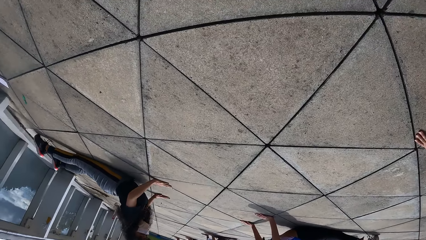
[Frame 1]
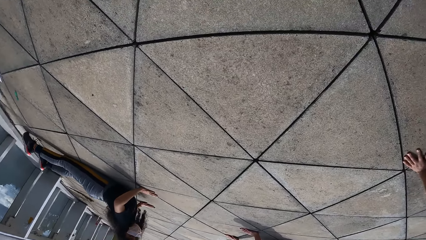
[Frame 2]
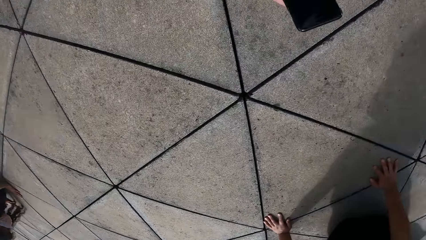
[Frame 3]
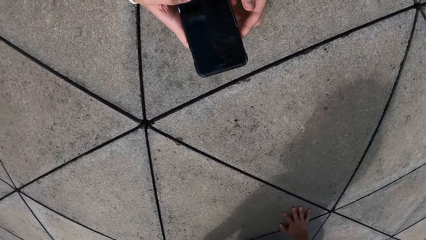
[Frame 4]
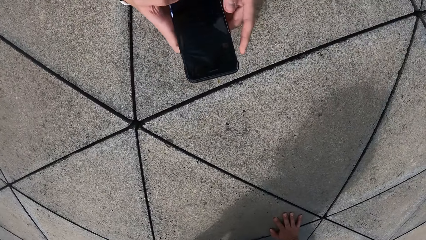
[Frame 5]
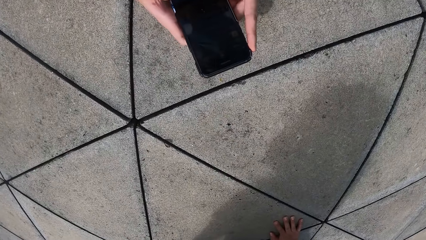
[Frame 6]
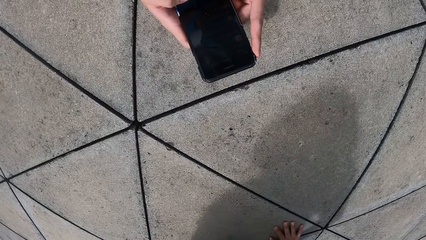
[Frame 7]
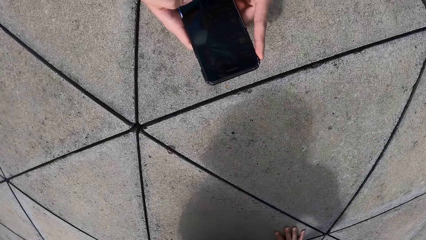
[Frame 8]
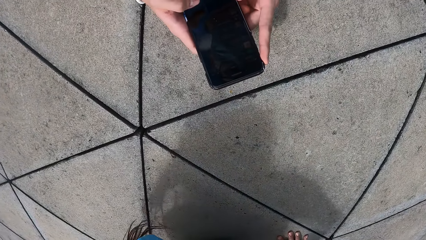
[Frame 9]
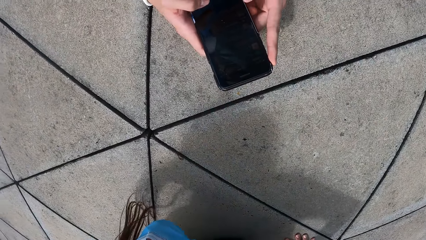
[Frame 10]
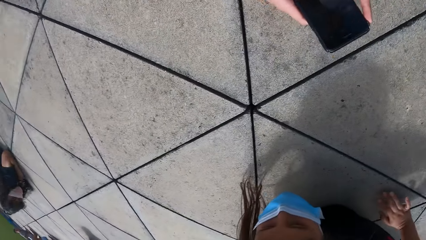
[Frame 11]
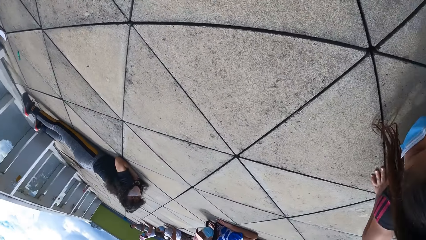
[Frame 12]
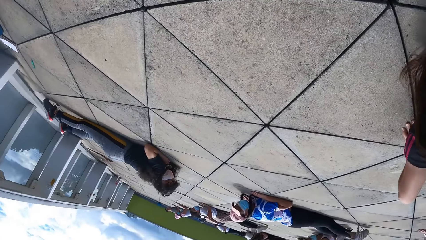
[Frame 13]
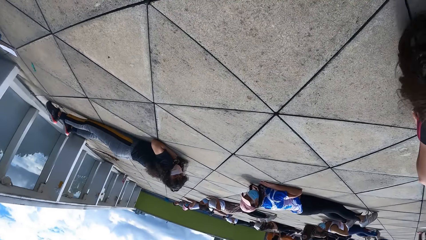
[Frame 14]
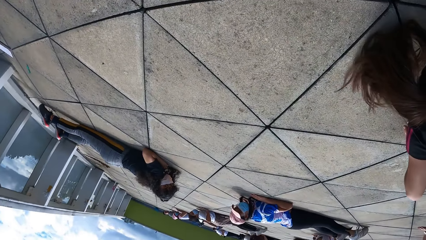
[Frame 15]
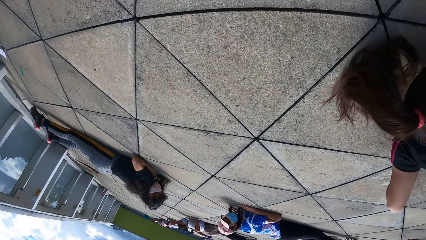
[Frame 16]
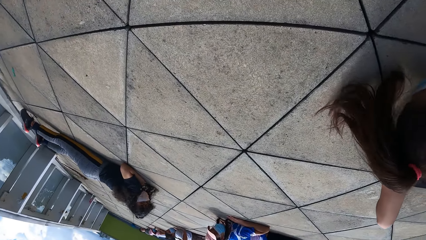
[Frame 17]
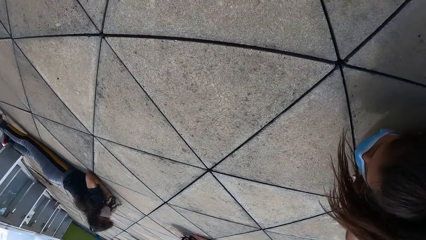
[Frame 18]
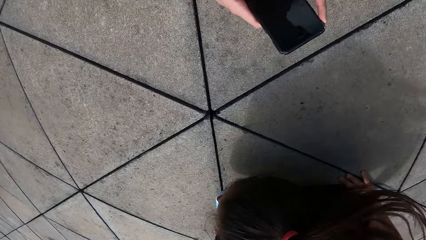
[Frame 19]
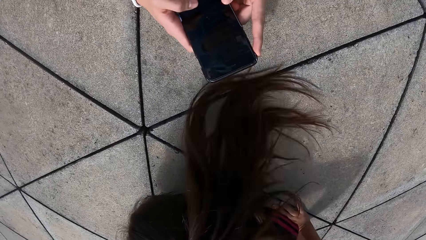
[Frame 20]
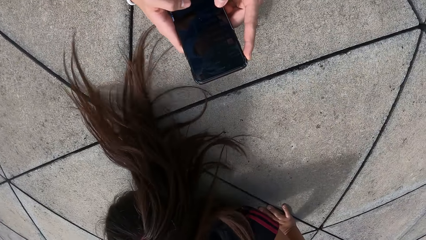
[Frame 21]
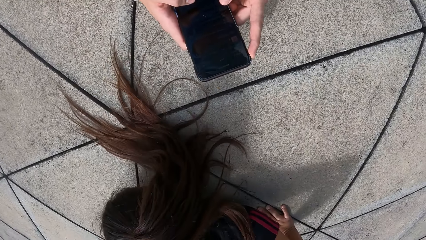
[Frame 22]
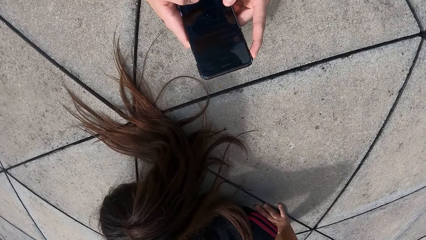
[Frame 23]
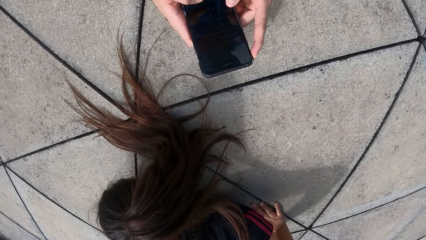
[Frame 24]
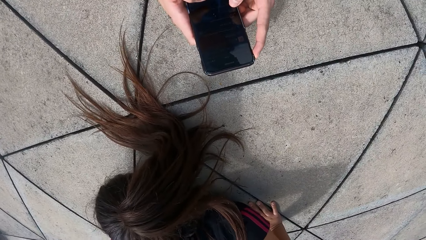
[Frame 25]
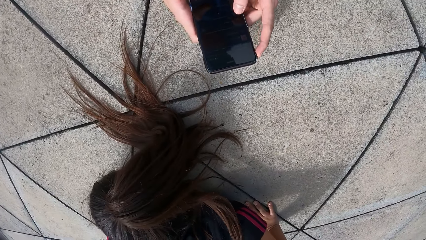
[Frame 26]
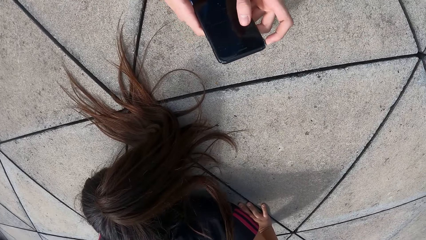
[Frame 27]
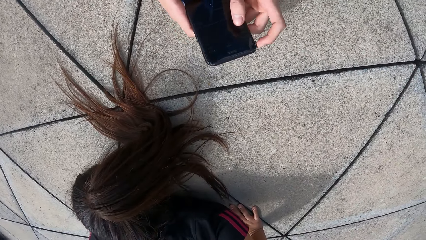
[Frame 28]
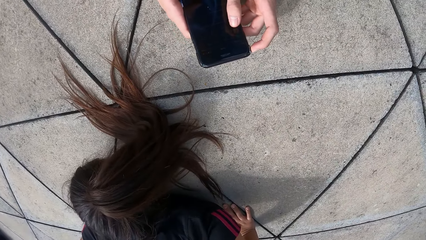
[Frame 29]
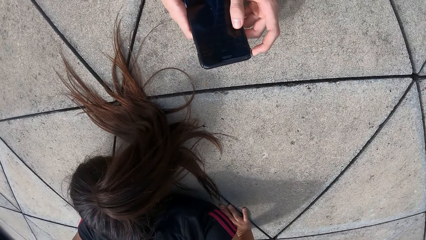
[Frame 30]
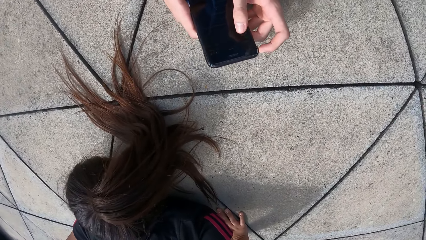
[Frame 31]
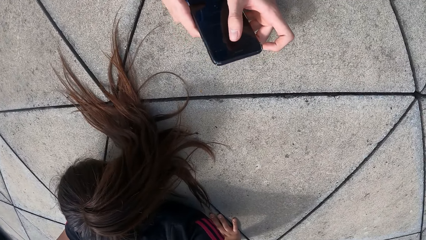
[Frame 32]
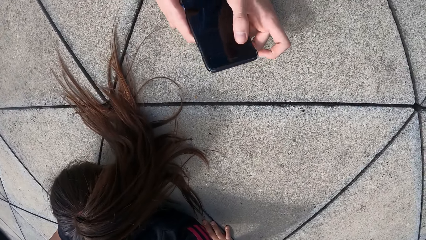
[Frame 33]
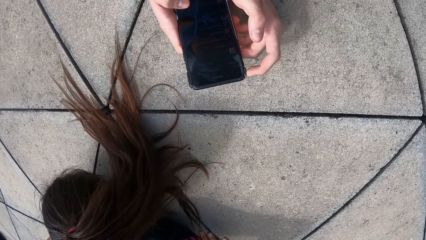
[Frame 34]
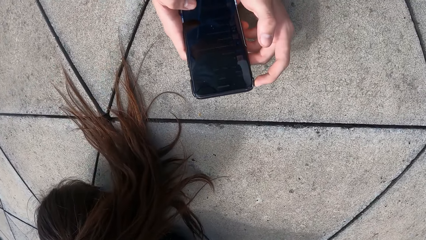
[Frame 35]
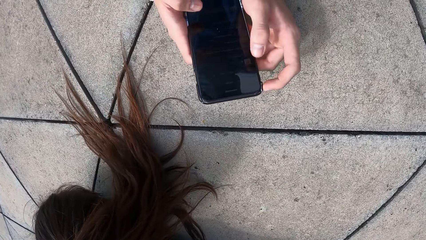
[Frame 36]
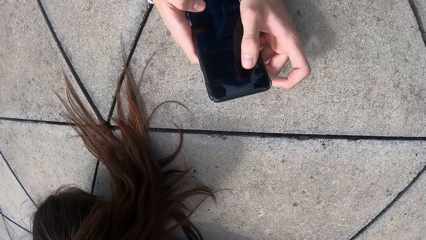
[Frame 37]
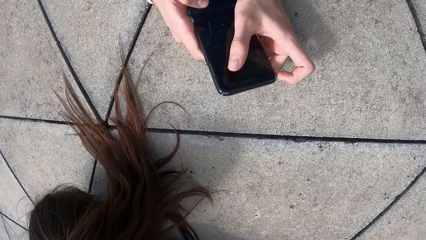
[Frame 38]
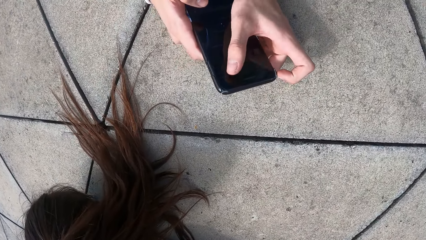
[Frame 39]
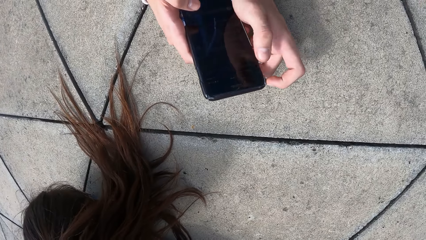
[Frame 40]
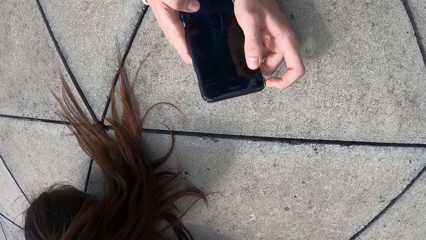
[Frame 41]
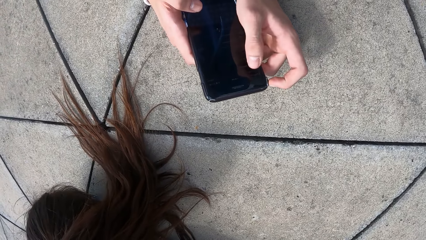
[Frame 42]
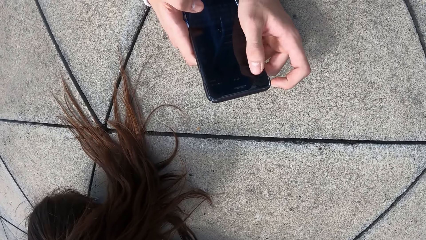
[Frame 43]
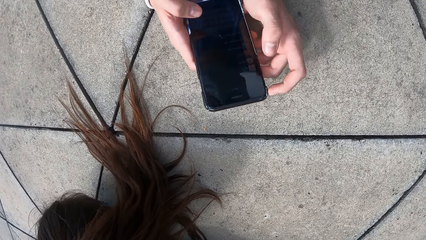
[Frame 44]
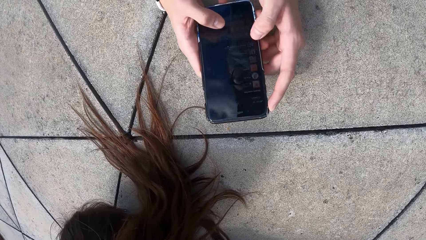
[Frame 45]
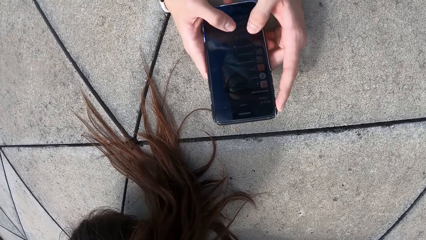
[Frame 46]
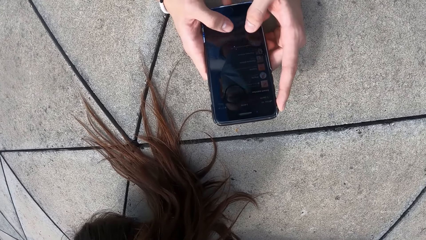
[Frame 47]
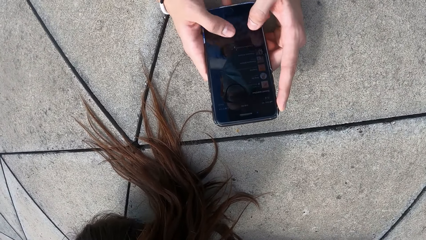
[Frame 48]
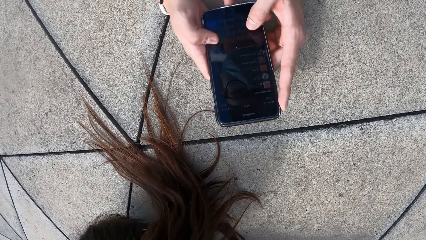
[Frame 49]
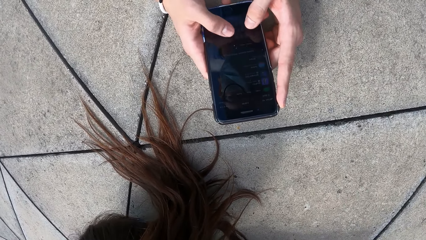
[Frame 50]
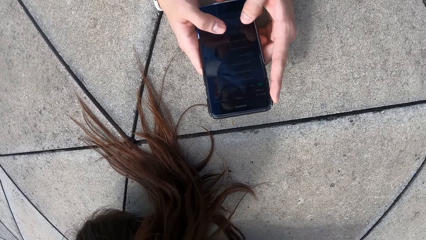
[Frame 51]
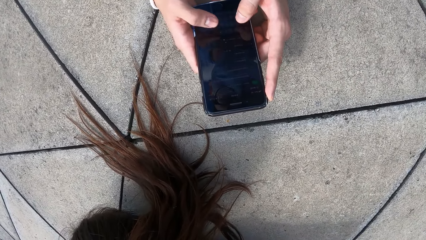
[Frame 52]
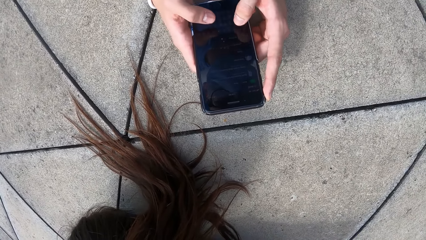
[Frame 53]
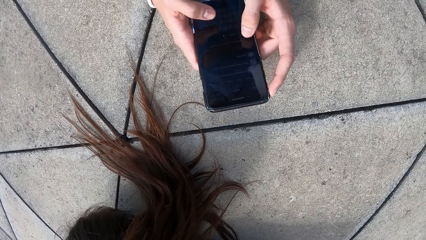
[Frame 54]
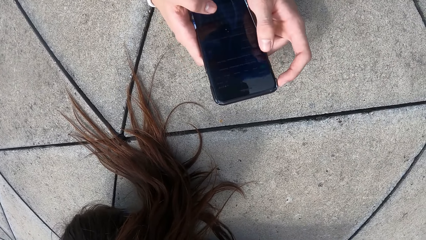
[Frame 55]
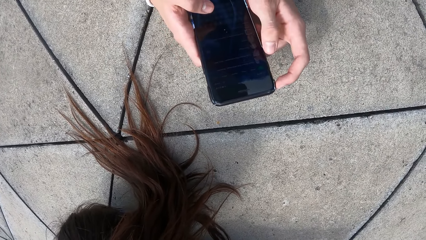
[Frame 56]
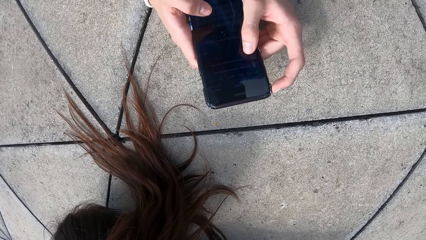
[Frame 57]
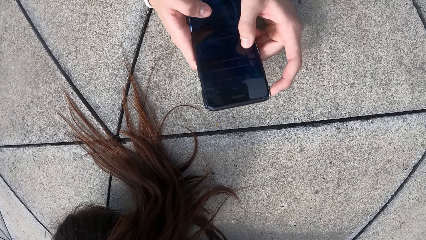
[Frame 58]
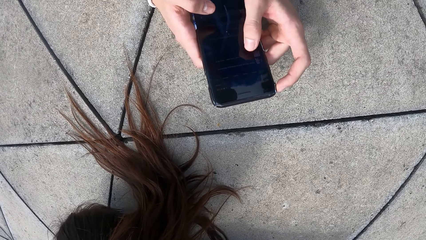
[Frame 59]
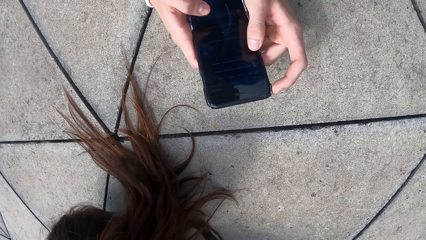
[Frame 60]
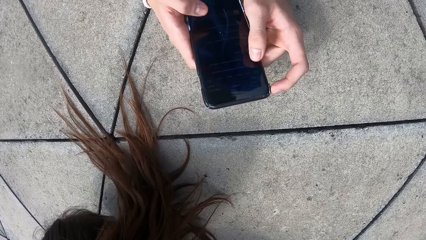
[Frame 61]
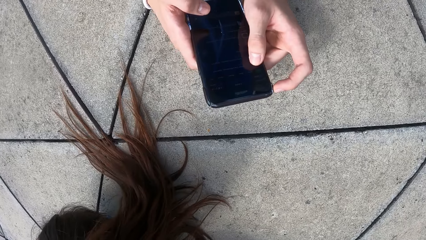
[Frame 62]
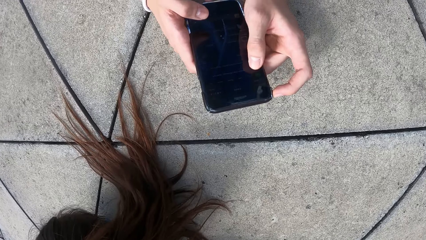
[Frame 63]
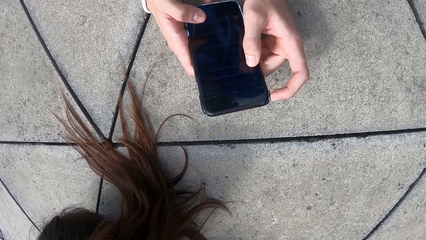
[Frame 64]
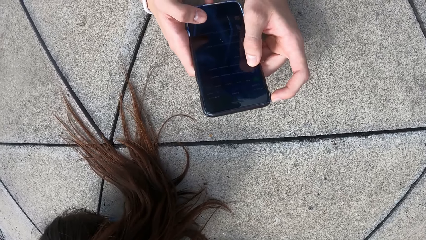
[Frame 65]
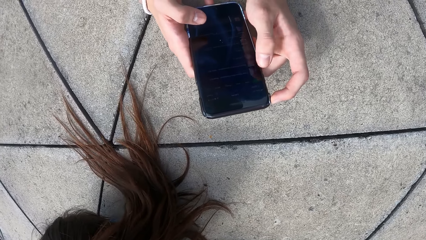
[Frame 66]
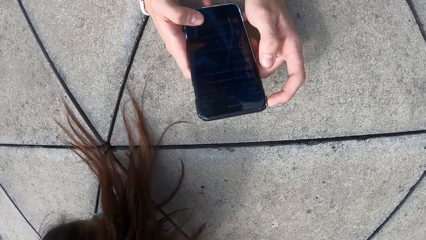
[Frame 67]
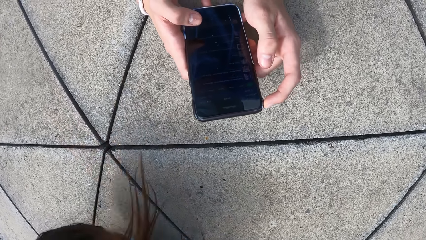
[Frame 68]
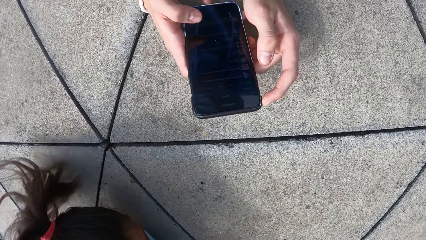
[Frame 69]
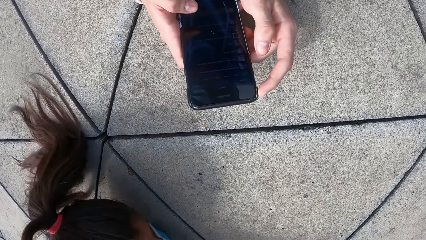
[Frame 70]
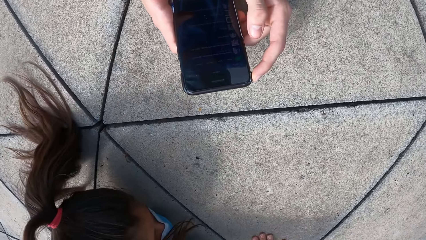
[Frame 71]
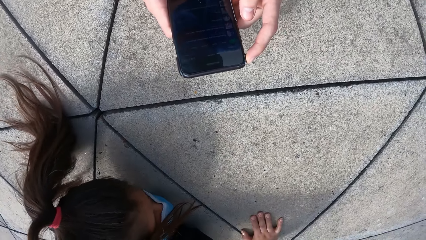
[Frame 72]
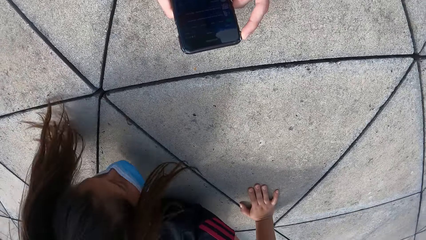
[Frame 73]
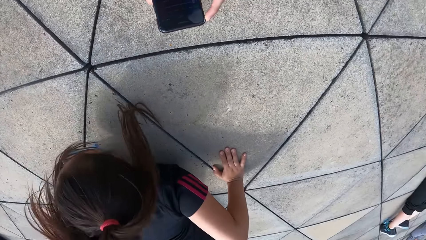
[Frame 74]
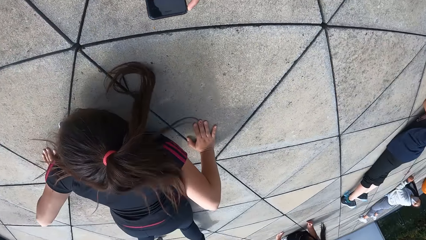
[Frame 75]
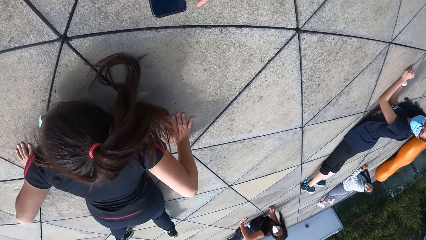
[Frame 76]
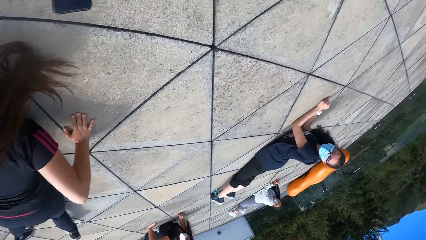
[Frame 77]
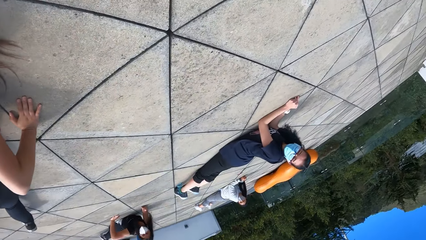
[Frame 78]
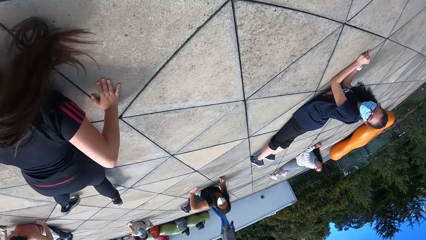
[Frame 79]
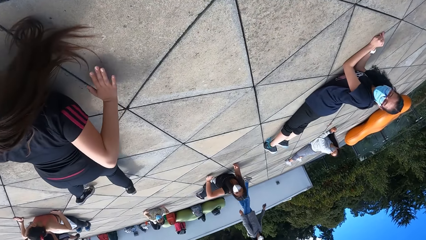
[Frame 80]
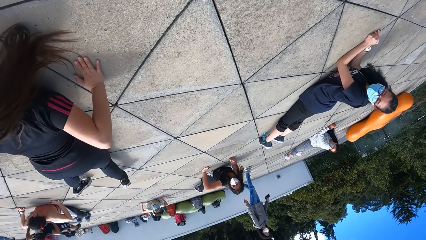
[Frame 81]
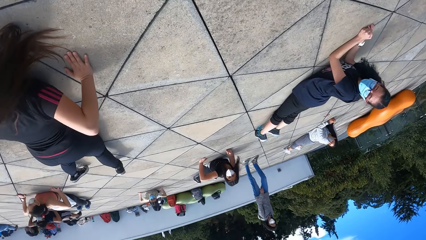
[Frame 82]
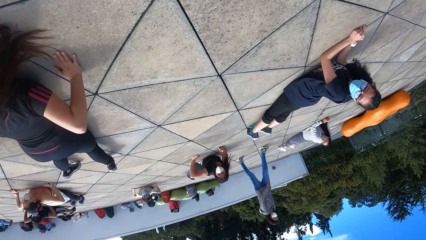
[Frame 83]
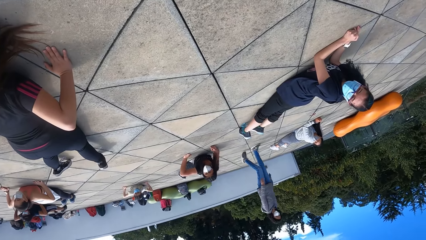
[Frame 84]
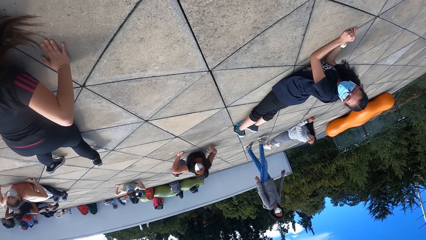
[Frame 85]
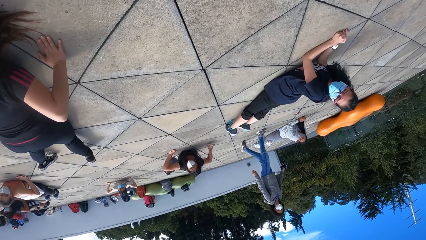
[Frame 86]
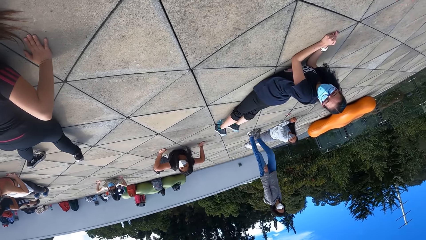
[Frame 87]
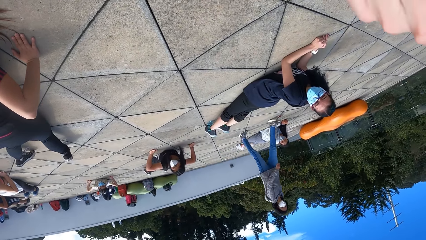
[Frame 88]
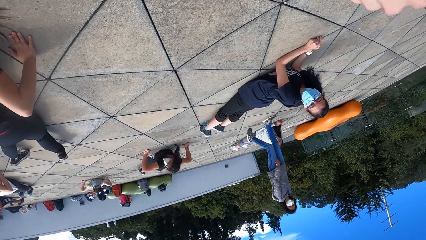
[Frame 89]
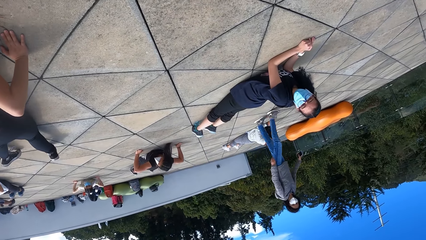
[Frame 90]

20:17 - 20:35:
The camera wearer operates the phone with both hands. They scroll on the phone. They look around. They type on the phone. A person flips hair on the floor. Another person walks on the floor.
